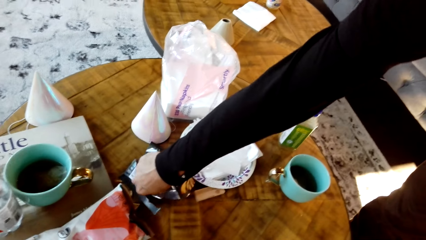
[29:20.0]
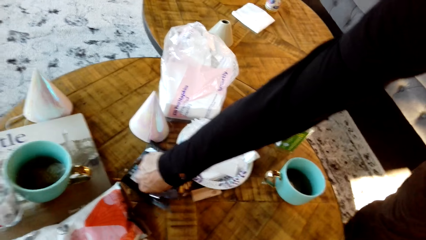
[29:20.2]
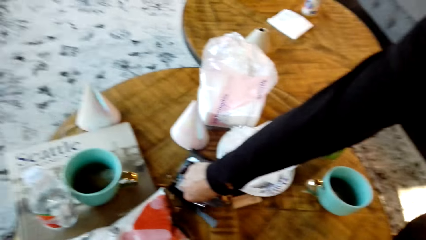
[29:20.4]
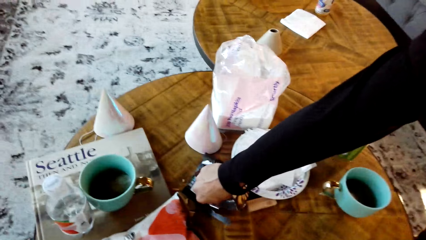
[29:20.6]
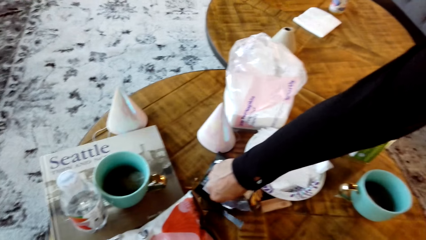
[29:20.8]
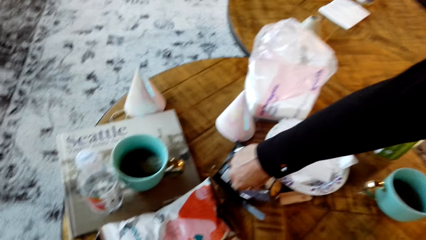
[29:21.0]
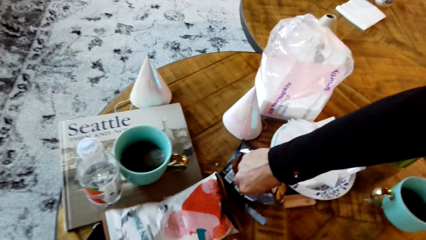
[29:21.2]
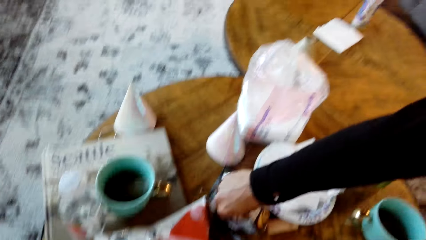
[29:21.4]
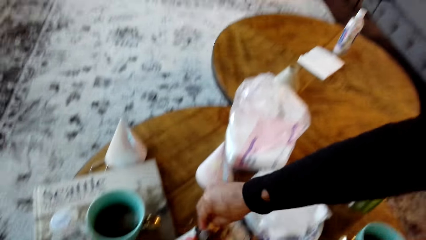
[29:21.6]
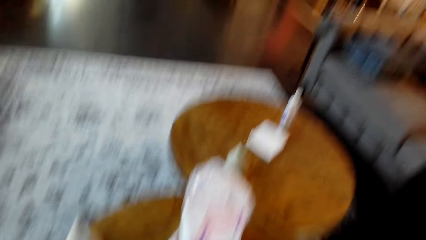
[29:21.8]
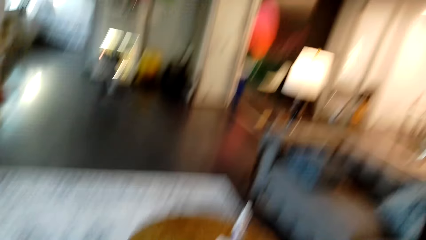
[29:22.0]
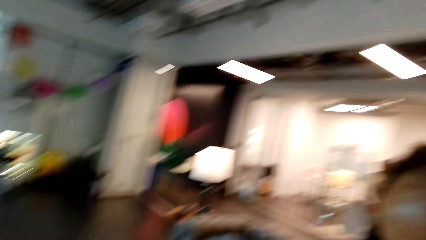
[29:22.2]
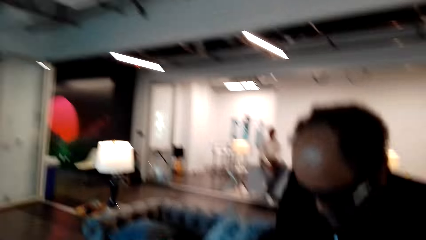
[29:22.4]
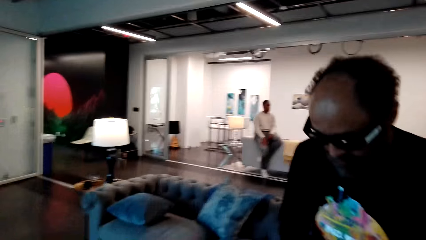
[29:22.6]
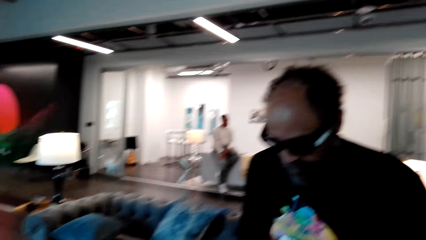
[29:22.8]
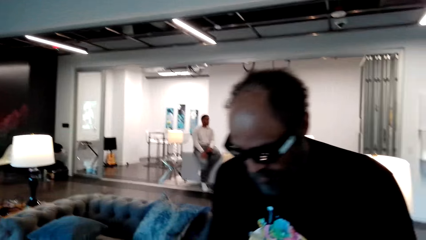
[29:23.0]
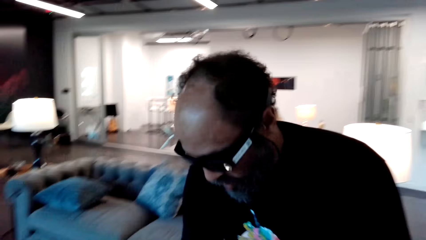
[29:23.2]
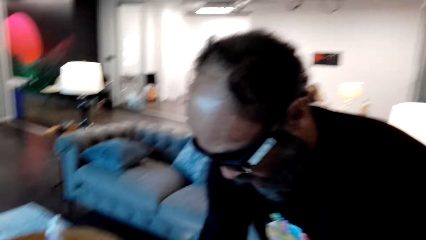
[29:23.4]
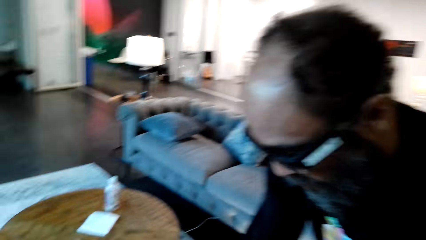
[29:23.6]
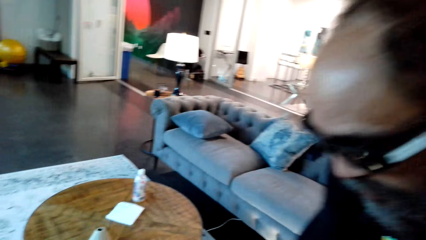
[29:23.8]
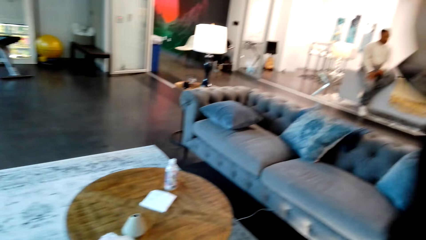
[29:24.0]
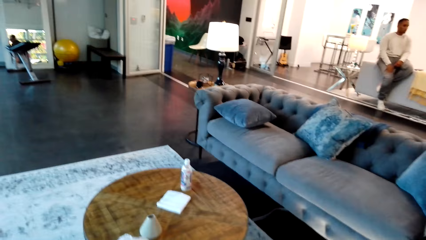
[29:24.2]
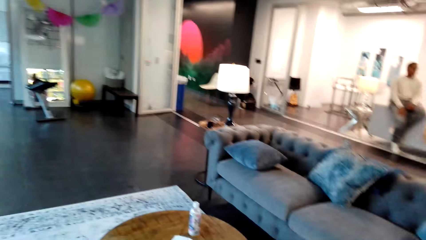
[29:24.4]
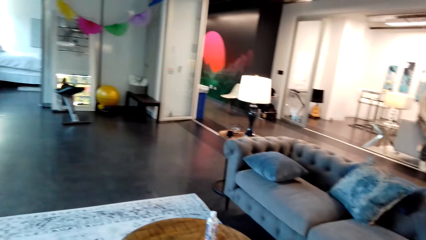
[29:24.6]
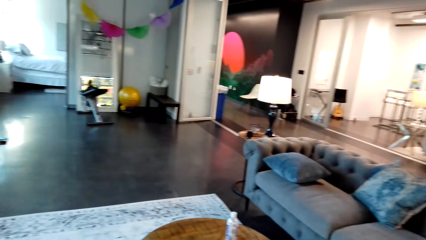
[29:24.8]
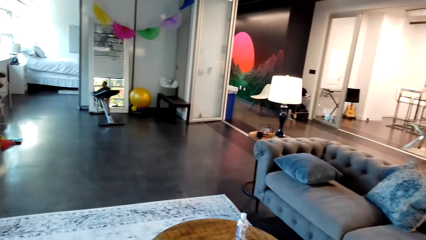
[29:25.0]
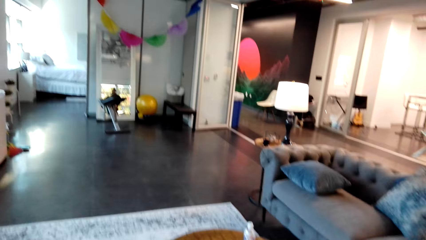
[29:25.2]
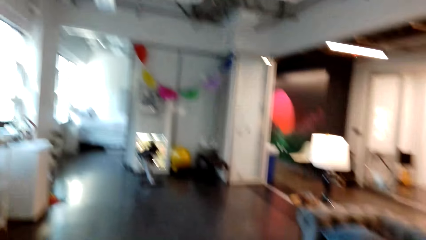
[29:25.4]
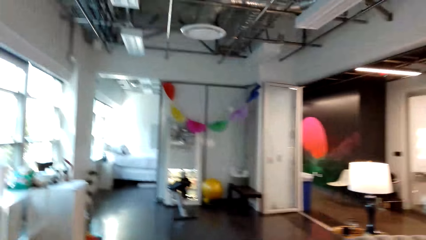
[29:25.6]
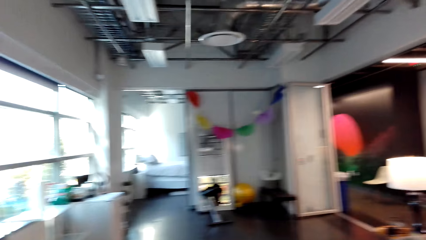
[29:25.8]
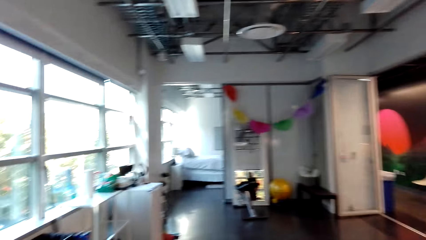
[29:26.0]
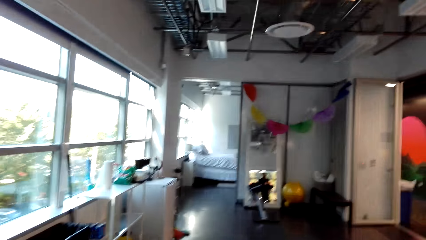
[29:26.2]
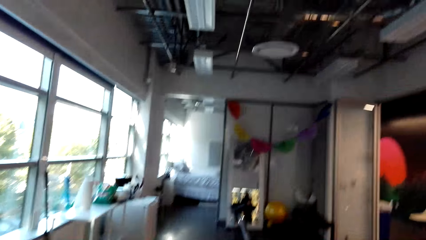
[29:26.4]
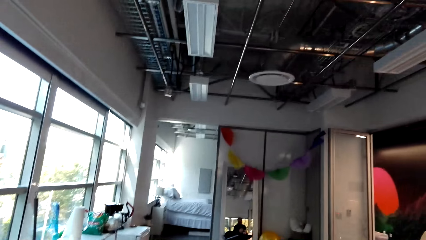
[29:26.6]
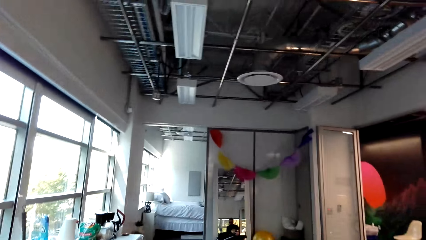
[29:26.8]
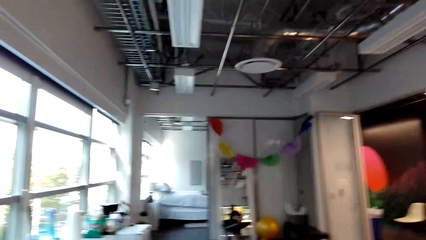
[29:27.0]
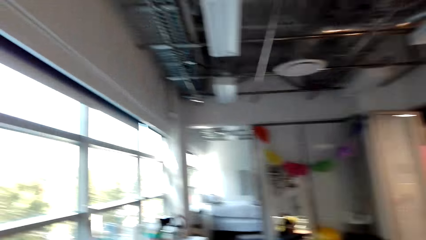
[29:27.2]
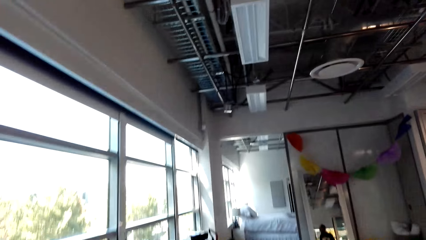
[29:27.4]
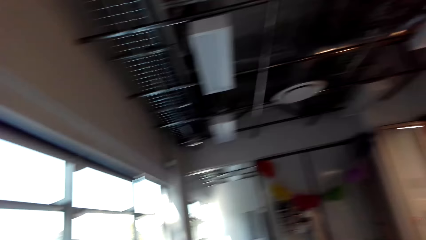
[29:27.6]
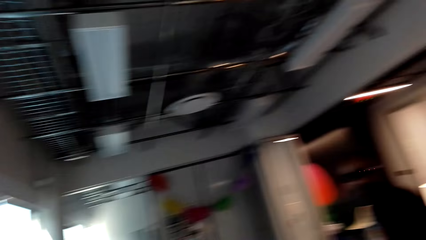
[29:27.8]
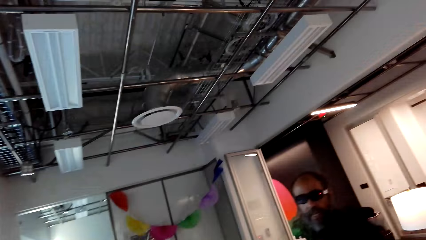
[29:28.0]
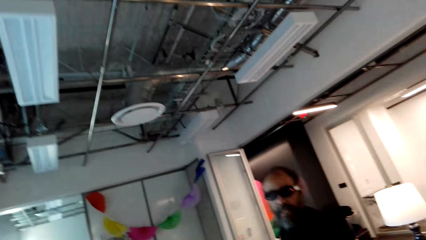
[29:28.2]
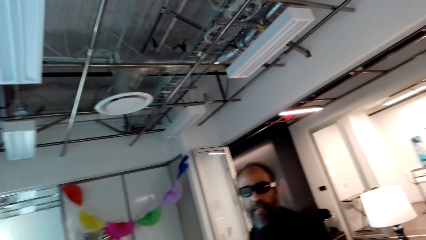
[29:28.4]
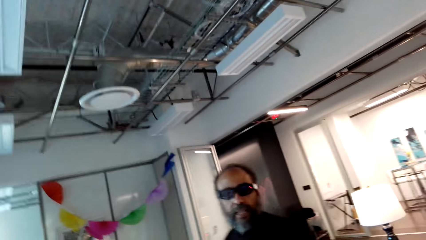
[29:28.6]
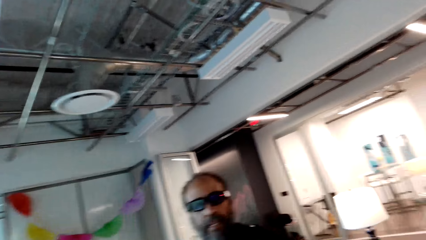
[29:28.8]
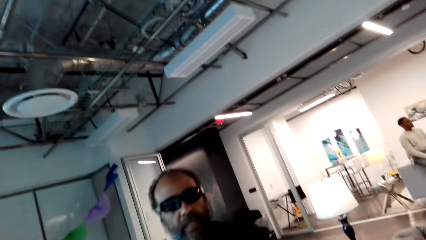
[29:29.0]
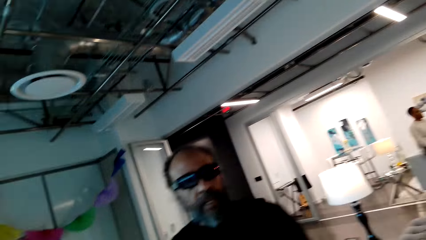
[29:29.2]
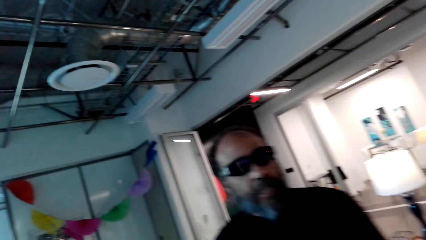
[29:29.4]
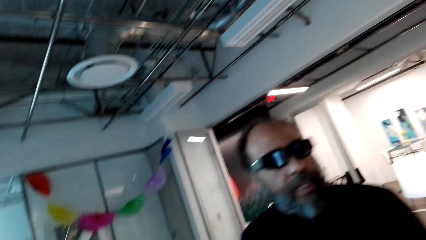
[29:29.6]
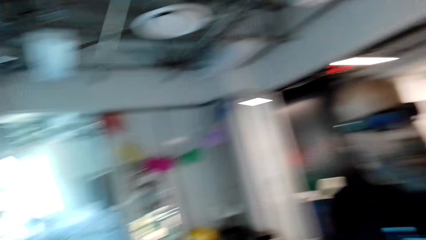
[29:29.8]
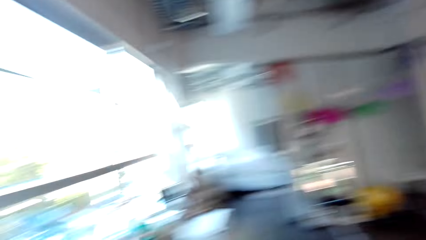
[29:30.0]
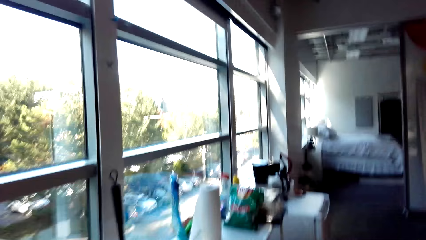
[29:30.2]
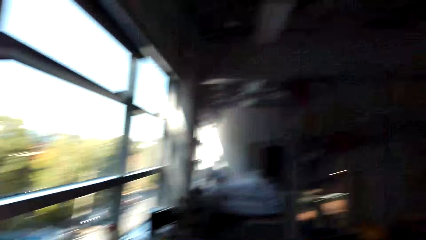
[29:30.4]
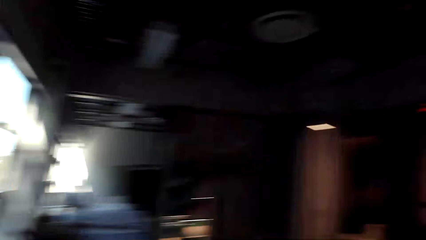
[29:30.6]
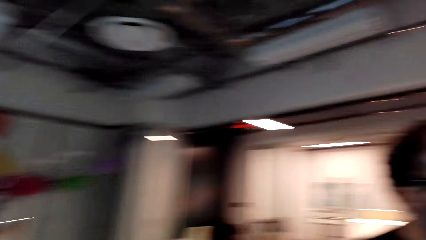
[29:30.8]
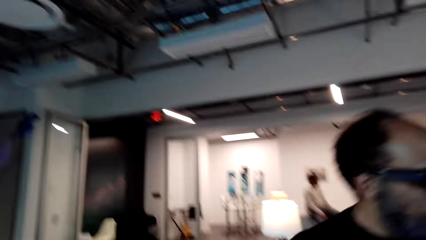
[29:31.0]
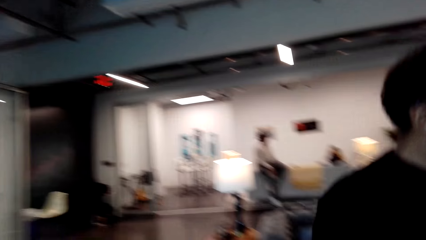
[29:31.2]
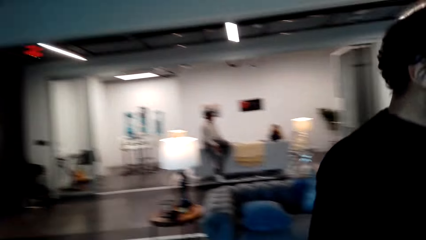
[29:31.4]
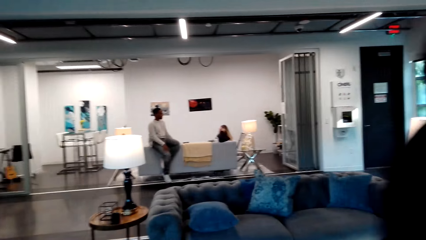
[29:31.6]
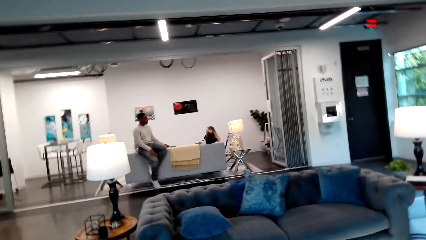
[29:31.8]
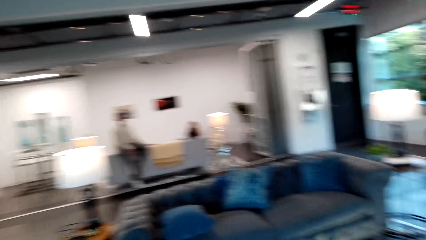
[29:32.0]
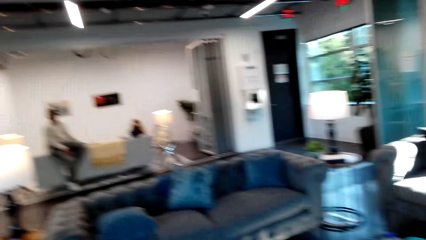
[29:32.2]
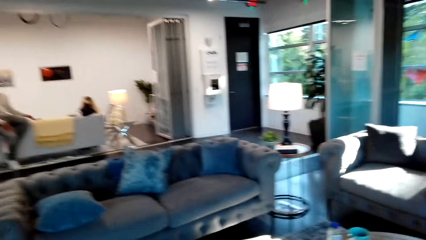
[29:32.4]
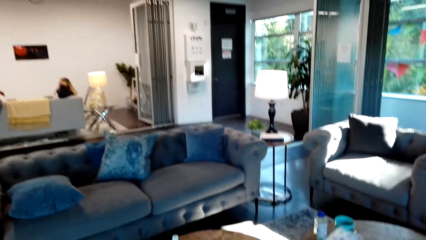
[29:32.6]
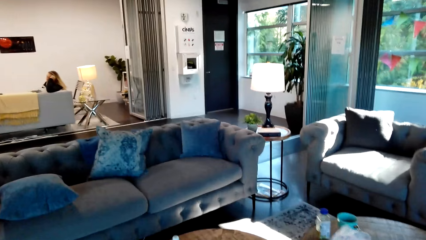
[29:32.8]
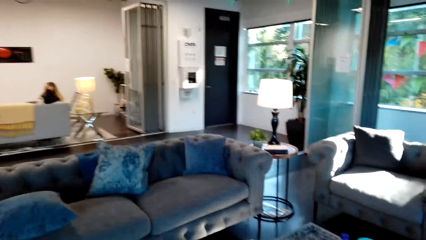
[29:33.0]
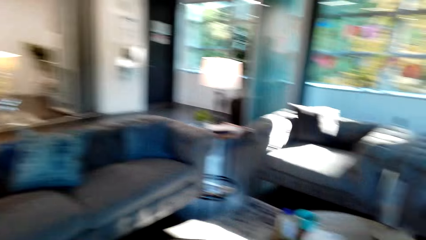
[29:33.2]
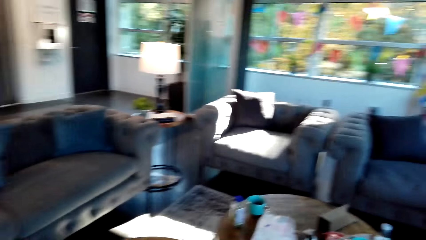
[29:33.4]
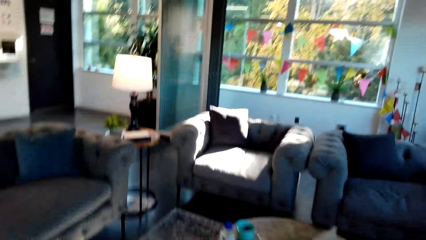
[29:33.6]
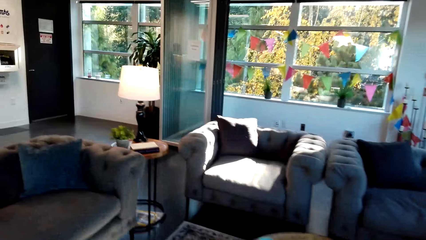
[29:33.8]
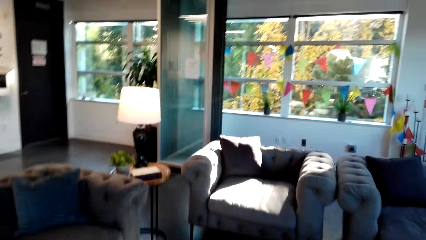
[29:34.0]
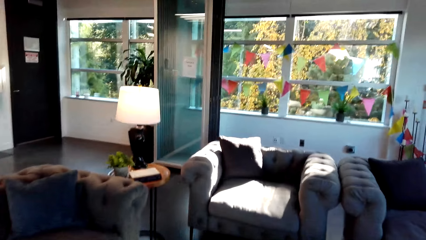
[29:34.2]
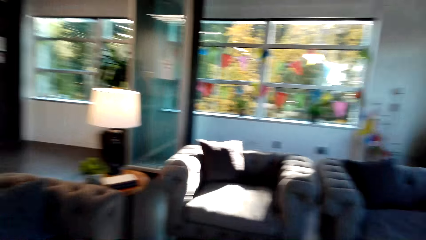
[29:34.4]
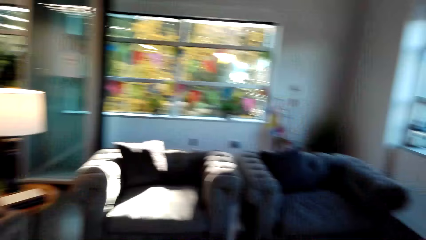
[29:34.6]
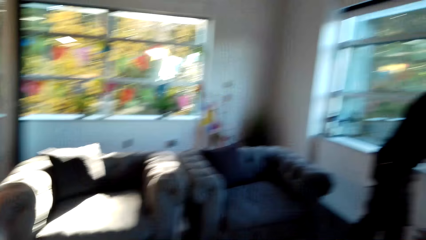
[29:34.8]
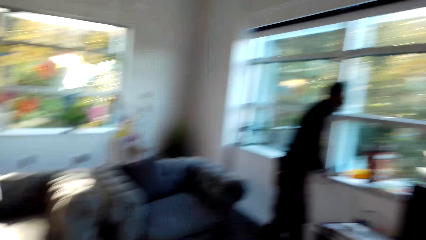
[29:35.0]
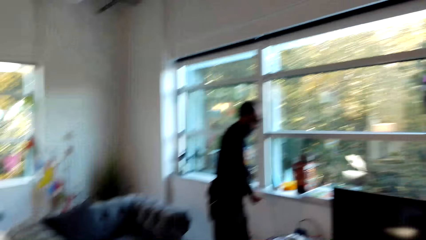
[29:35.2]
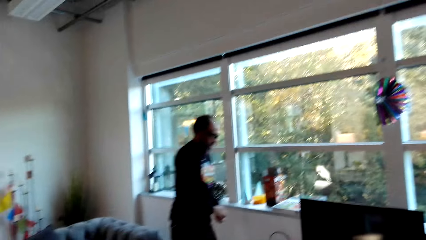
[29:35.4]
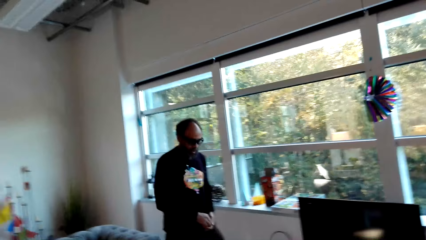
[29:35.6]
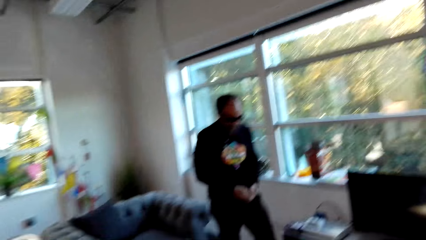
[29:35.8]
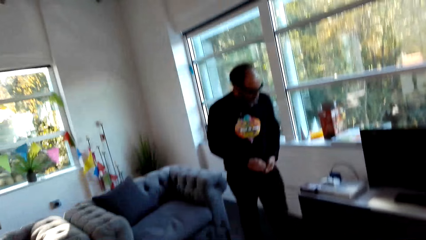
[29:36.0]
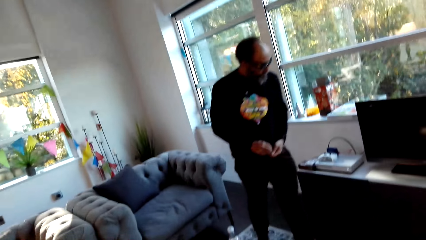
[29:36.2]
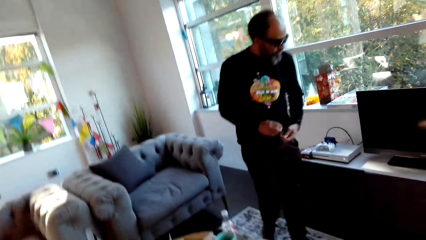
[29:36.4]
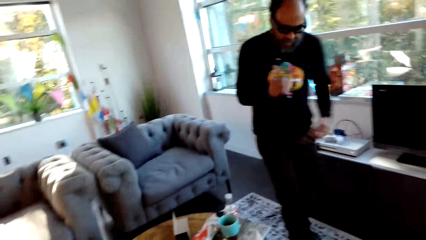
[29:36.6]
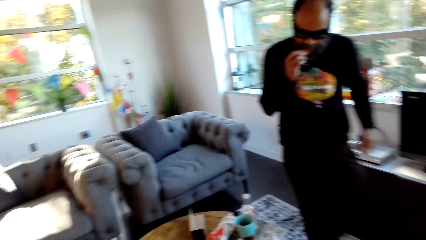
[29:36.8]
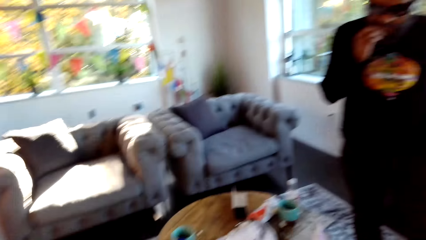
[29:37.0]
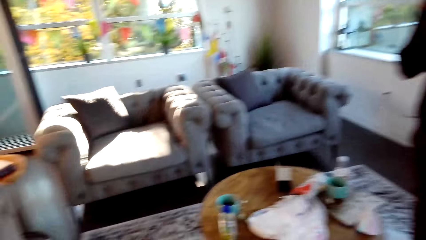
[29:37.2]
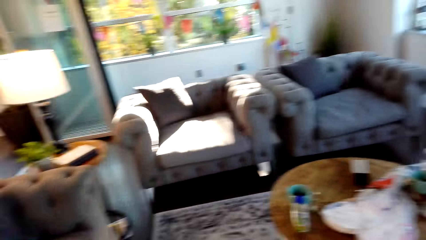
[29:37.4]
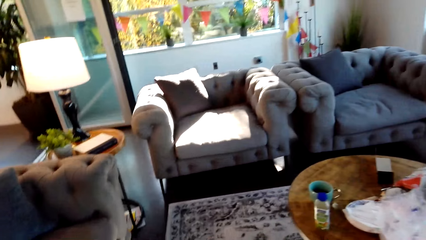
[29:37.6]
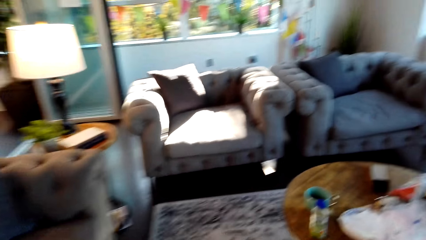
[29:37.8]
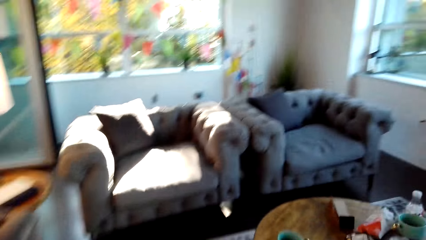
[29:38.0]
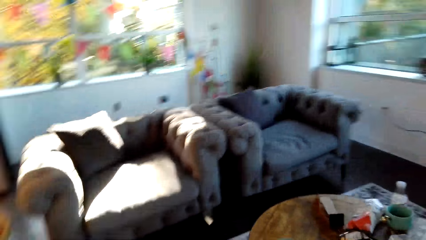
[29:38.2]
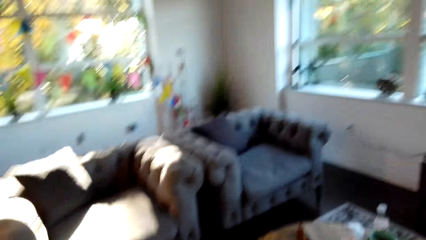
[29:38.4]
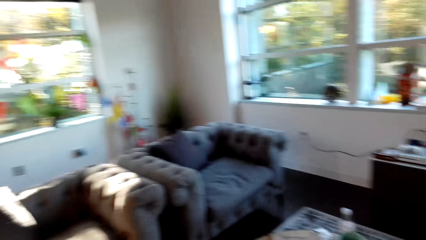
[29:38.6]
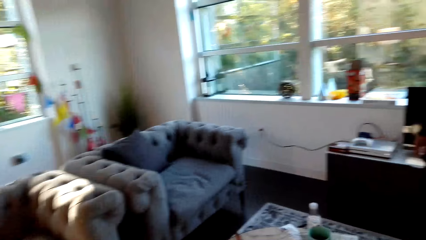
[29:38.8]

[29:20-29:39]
A man picks snacks from the paper bag. The camera wearer looks at the man. They look around the house. They walk around the room. They look at the man. The man walks towards the camera wearer. The camera wearer turns around the house. The man walks beside the couch and eats the snack. The camera wearer walks around the table.
